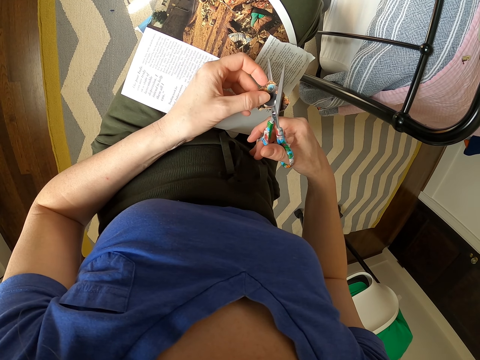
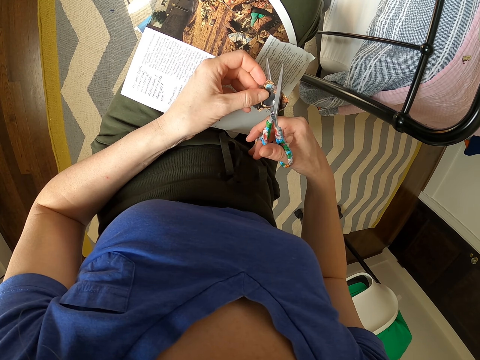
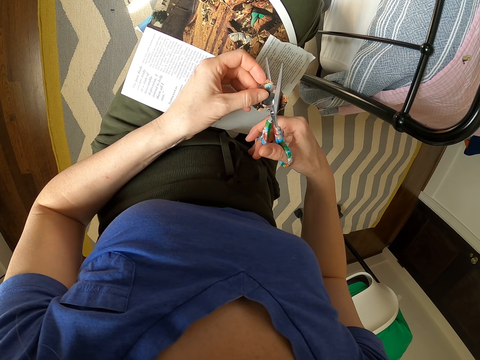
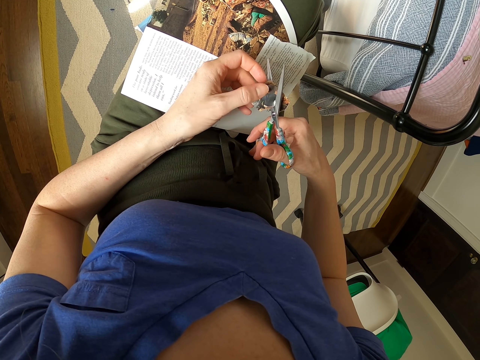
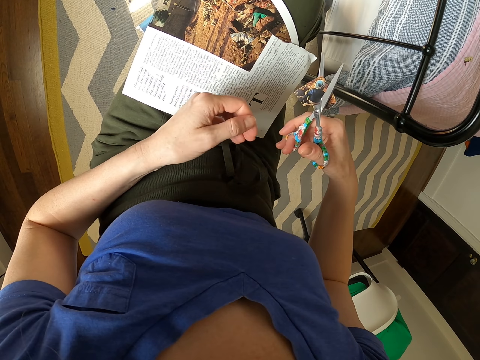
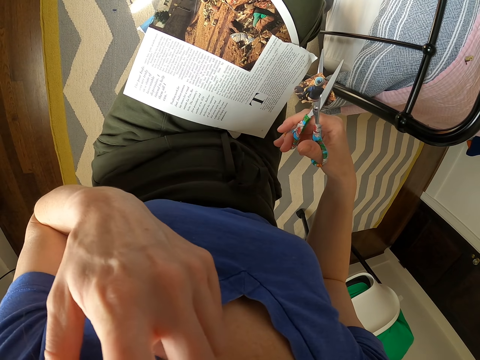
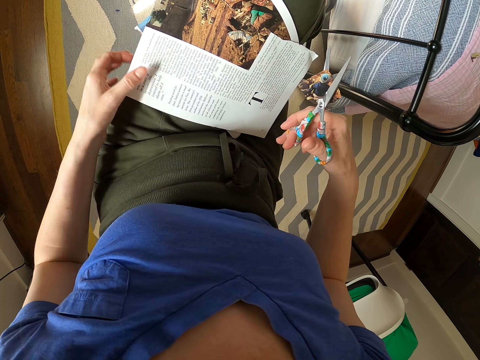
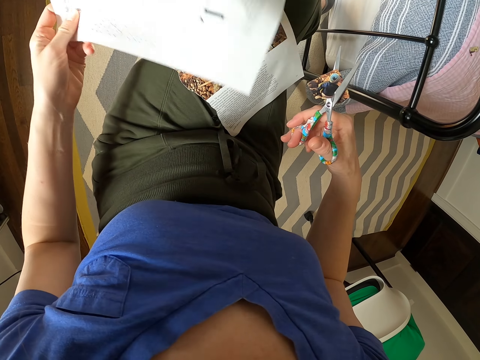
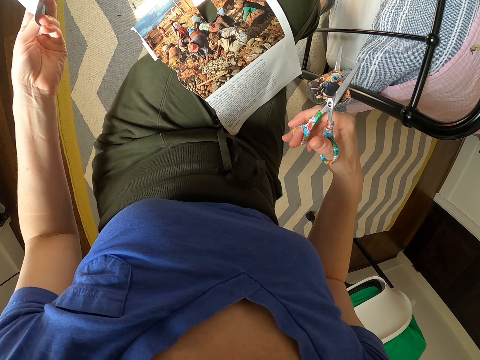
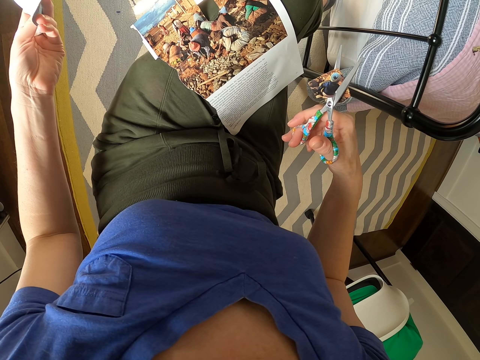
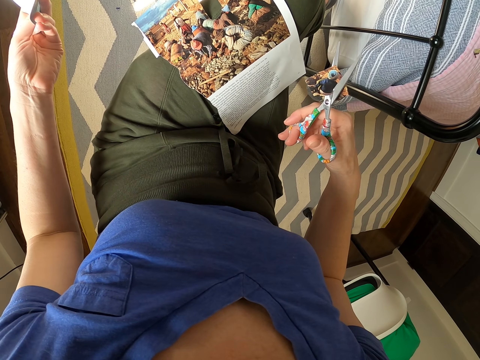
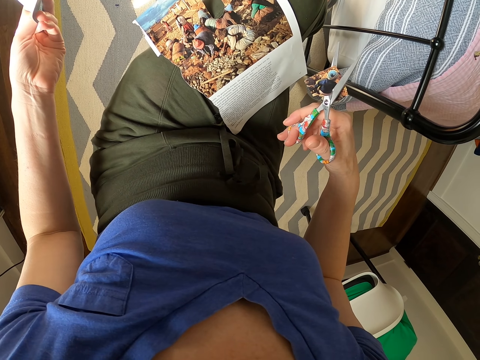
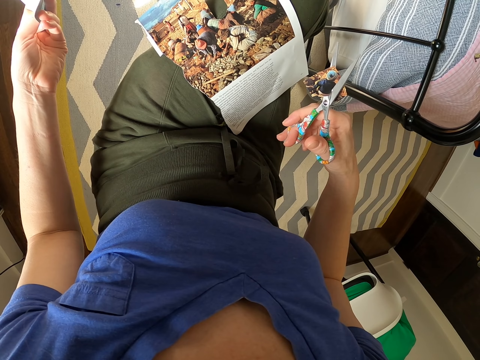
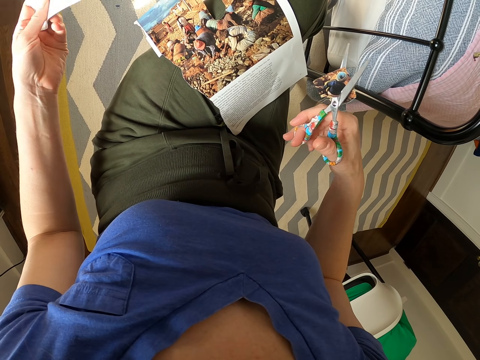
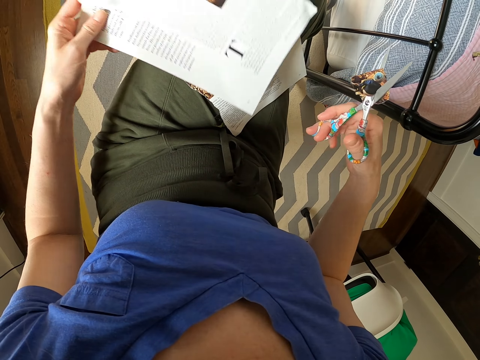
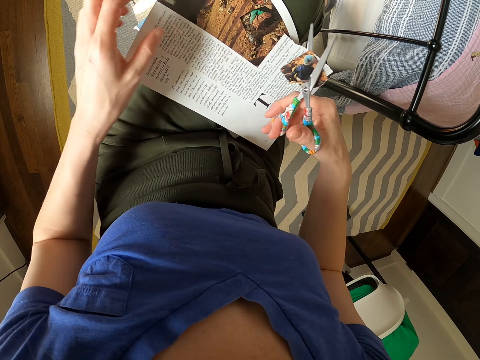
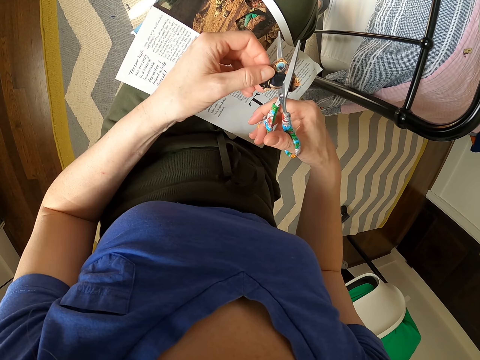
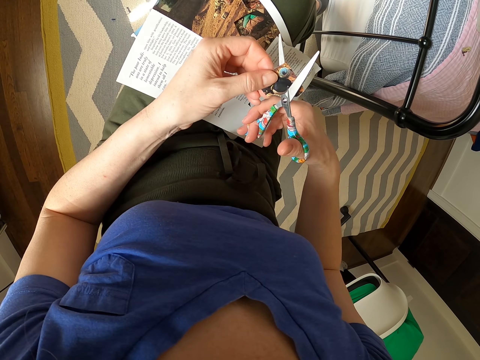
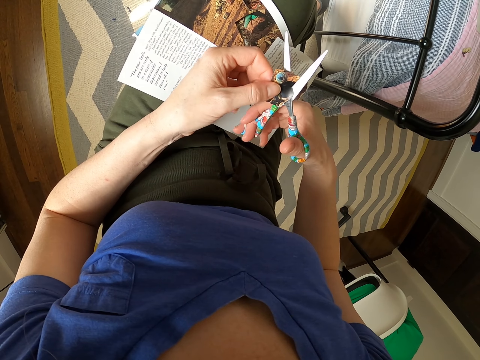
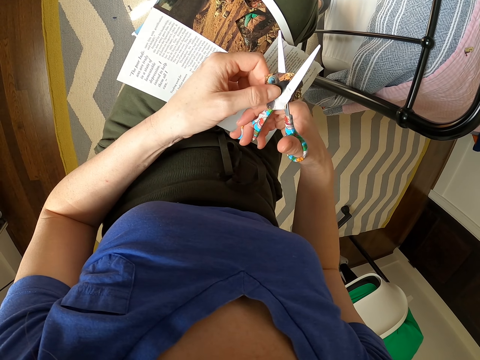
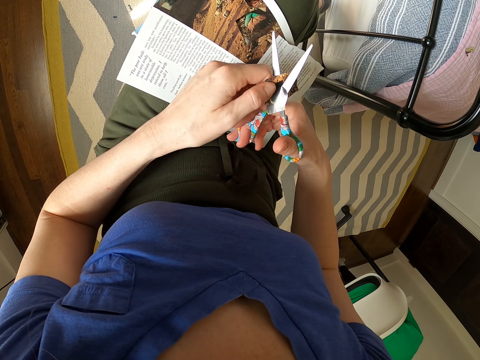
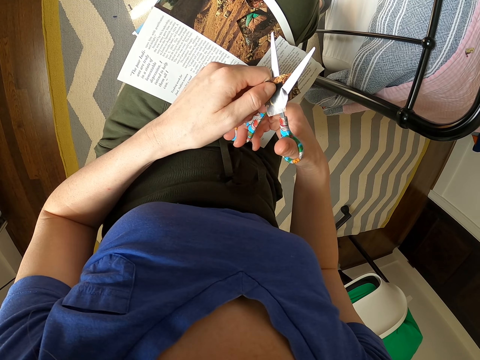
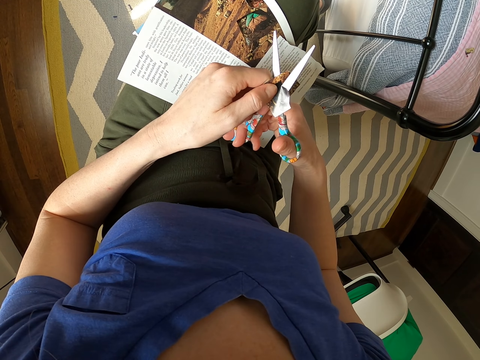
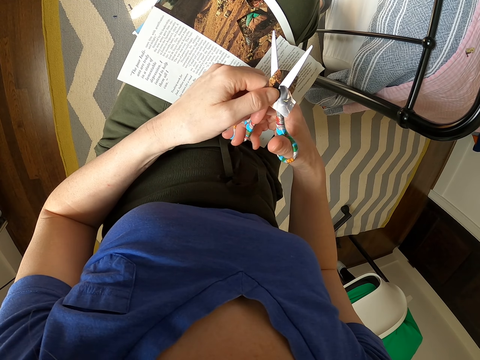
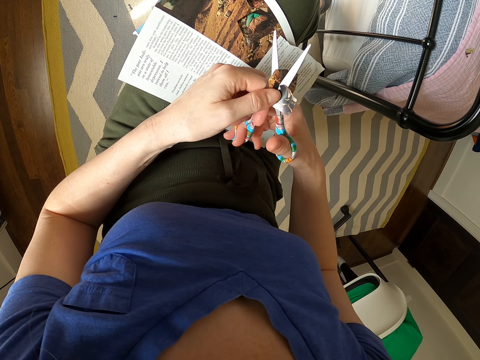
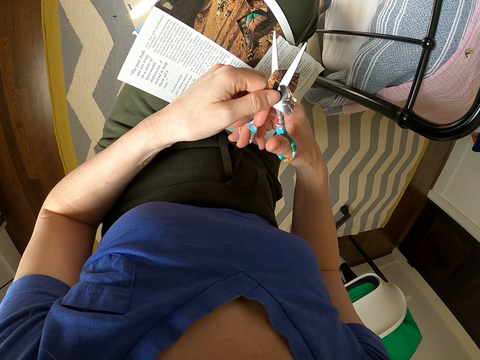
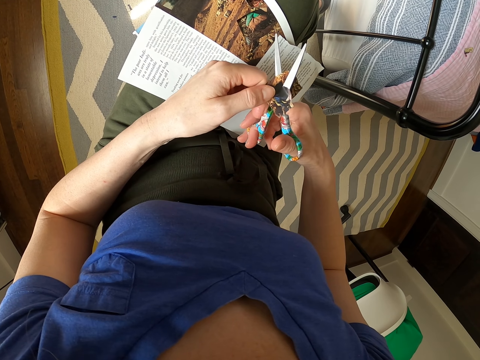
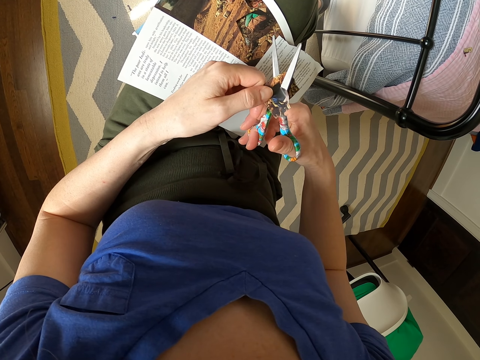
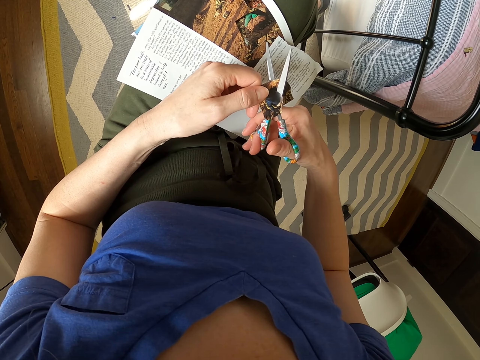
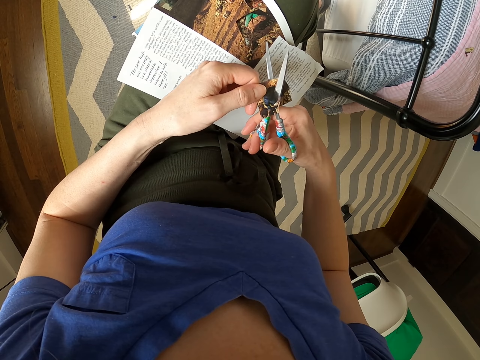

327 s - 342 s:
The camera wearer holds her face. She picks up a magazine paper. She puts the magazine paper on her lap. She cuts a picture with scissors.

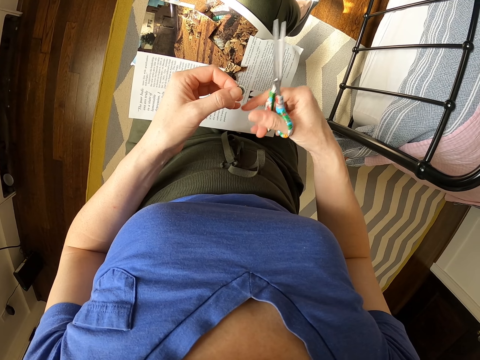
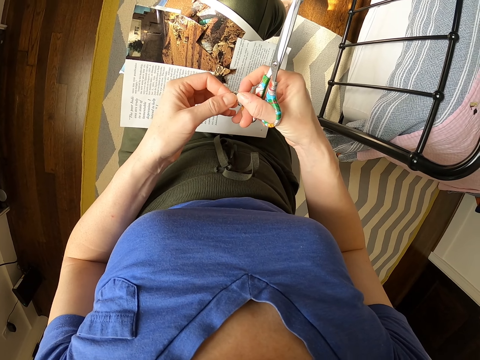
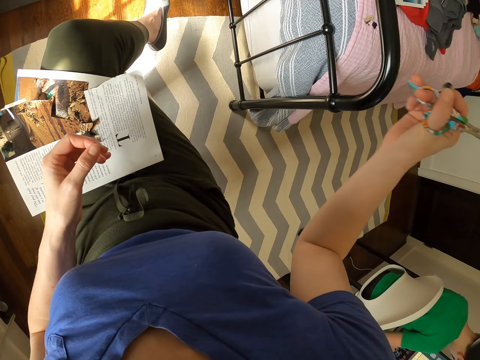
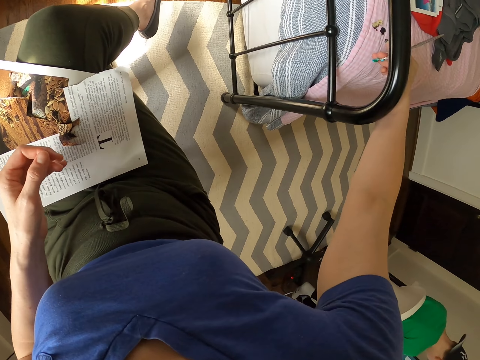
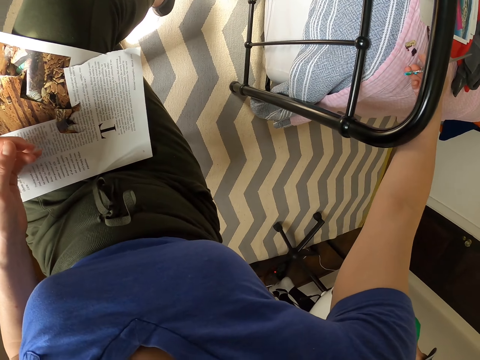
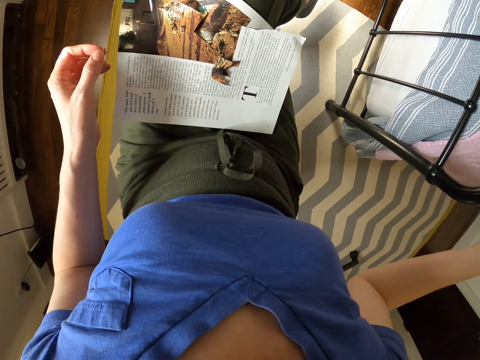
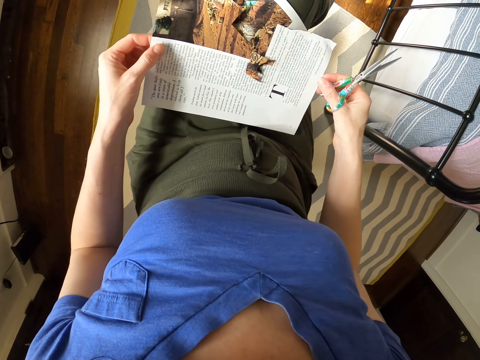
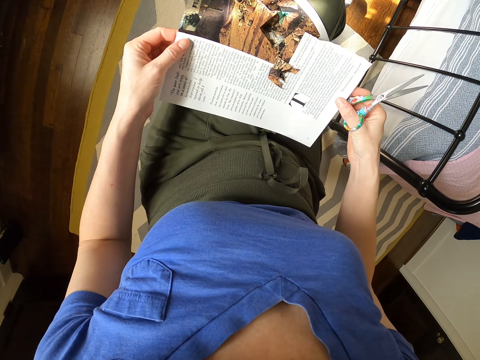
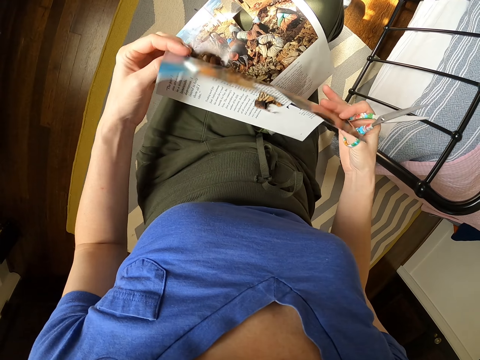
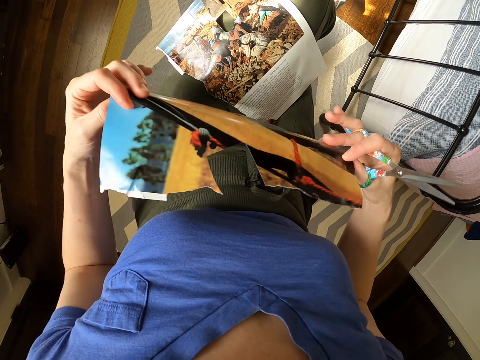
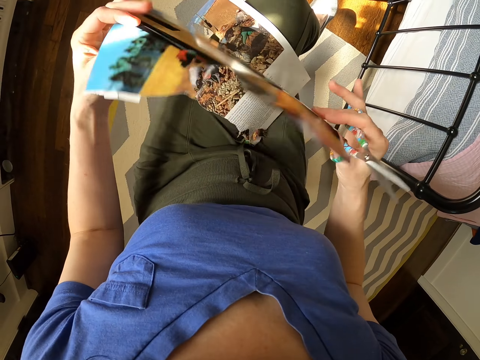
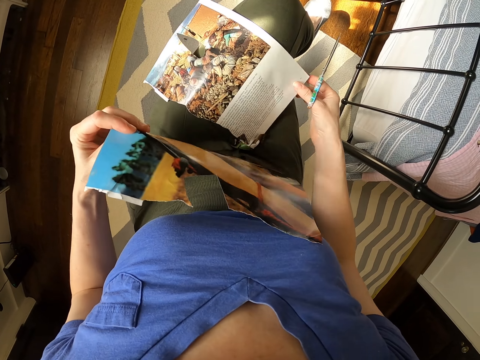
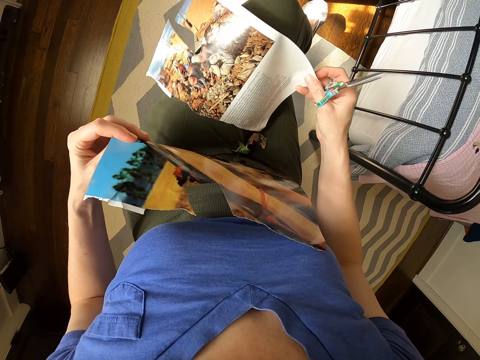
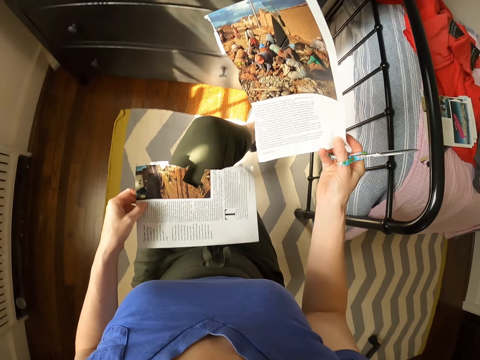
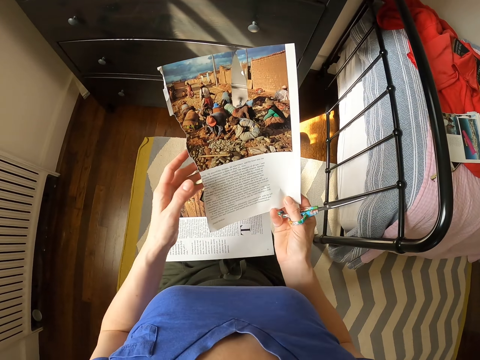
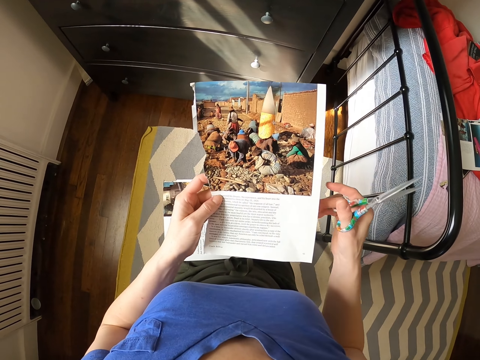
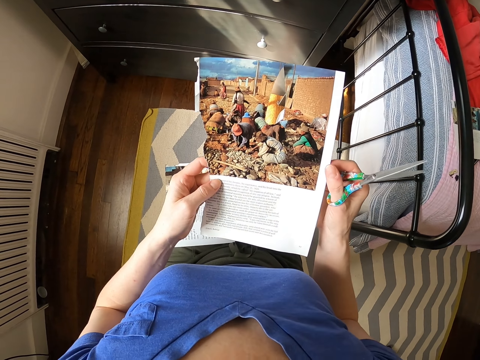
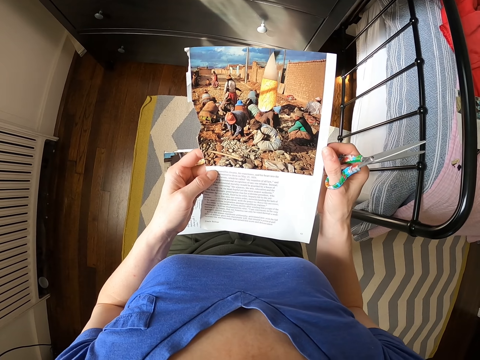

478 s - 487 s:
The camera wearer places the cut piece on the bed. They flip the page. They look at the piece of paper. They pick up a magazine page or piece of paper. They stare at the piece of paper.

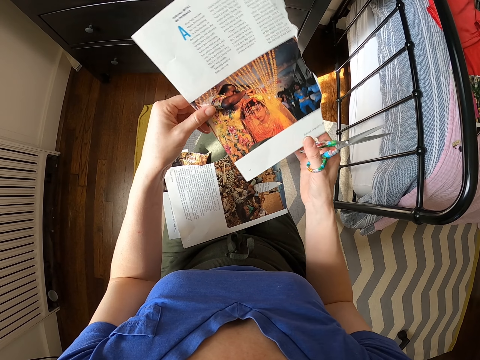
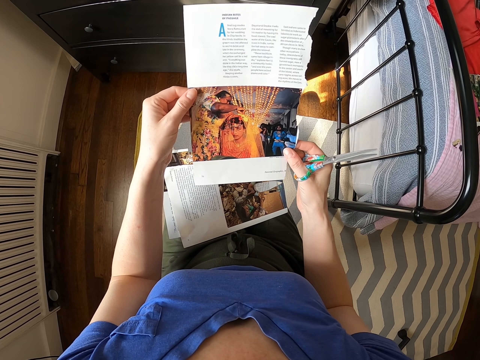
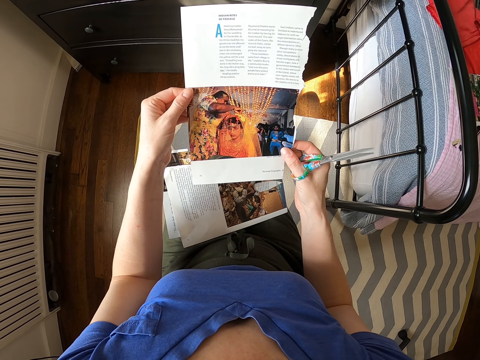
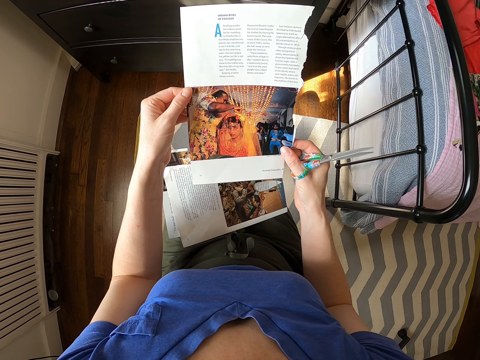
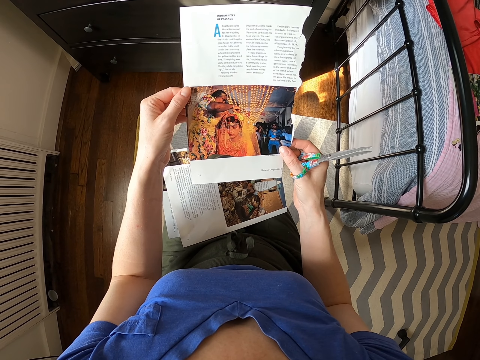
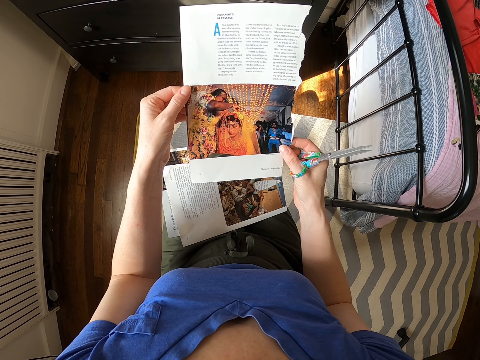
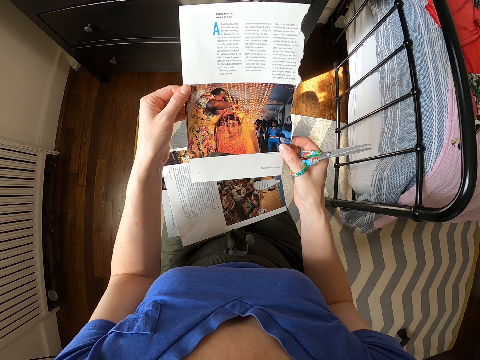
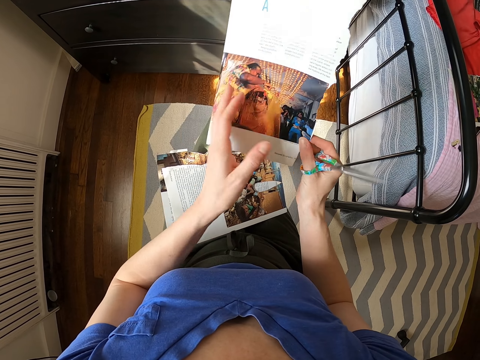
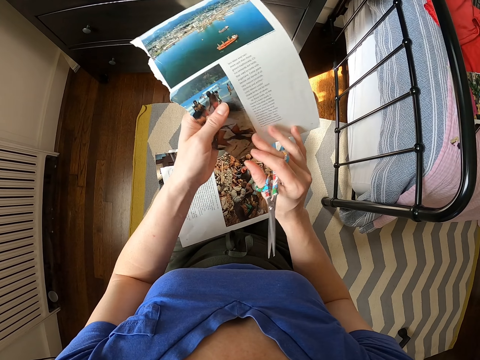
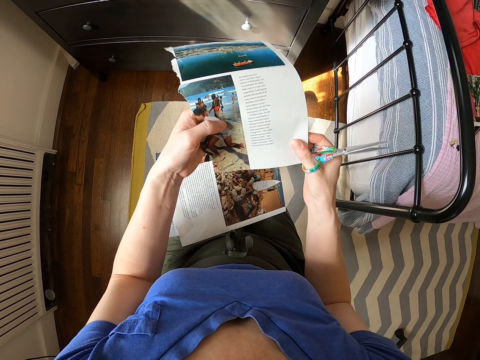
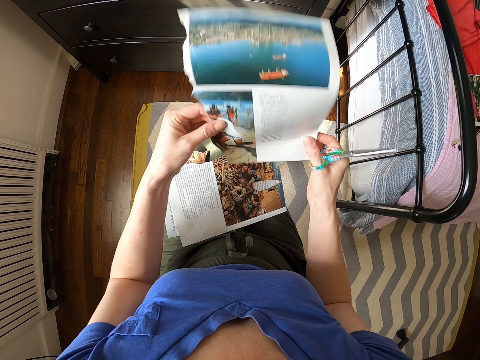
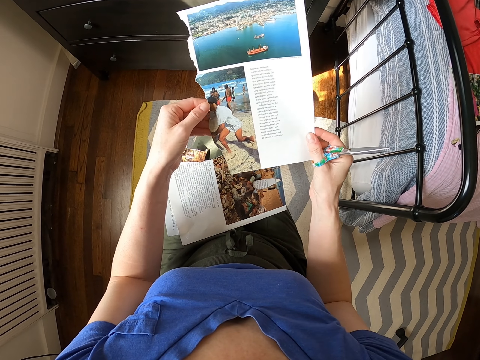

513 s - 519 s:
The camera wearer stares at a piece of paper. They flip the paper. They rotate the piece of paper.
